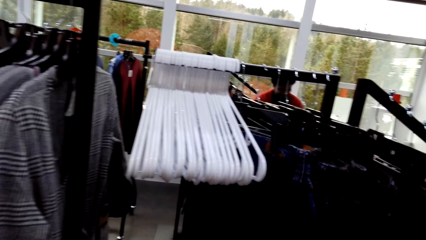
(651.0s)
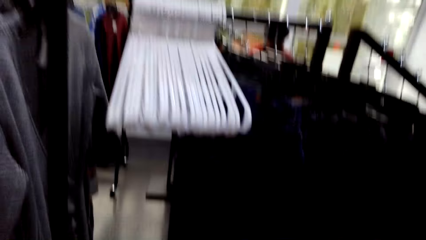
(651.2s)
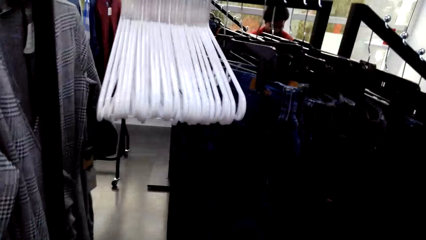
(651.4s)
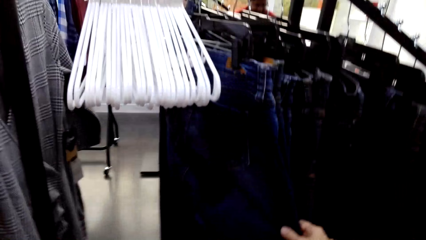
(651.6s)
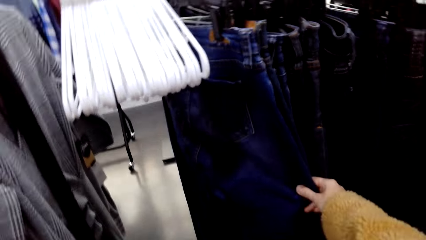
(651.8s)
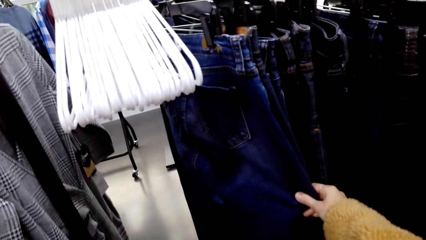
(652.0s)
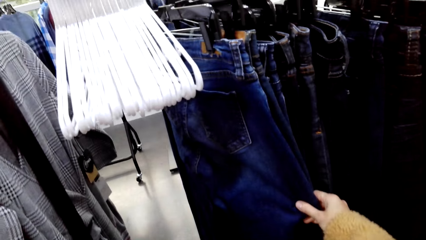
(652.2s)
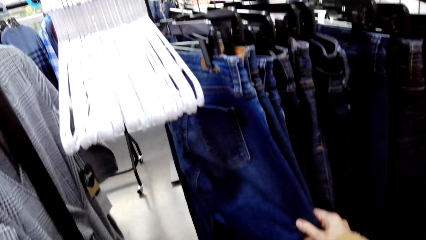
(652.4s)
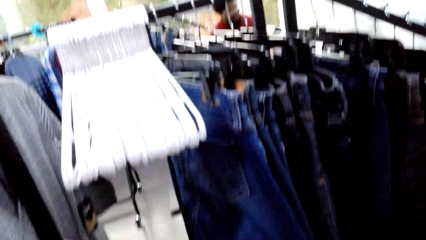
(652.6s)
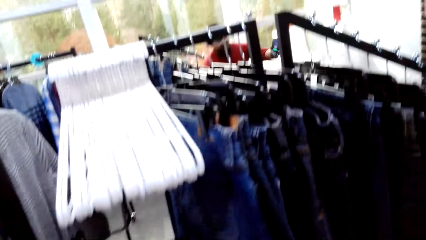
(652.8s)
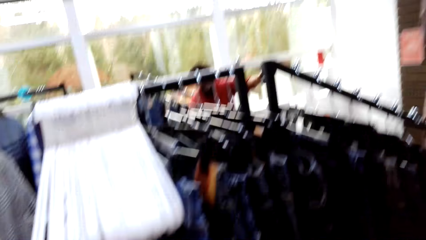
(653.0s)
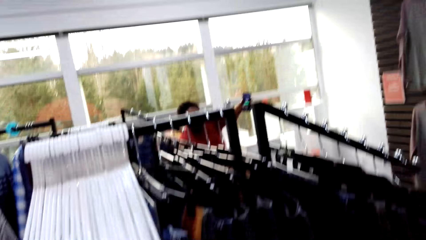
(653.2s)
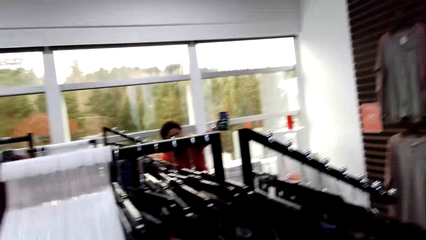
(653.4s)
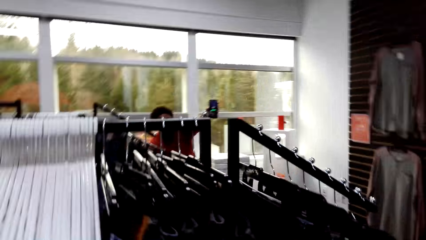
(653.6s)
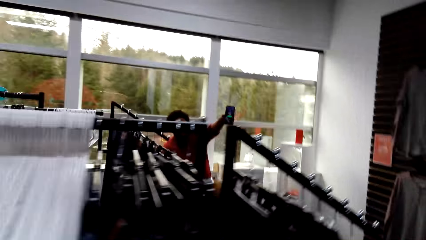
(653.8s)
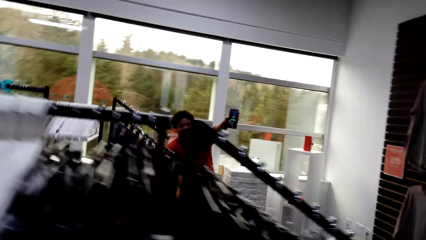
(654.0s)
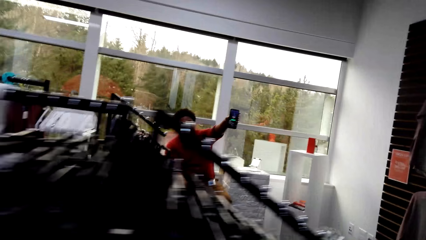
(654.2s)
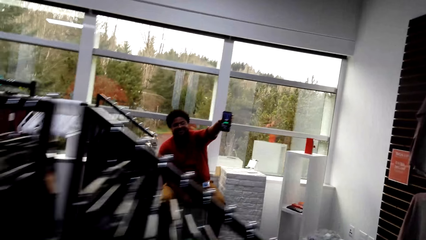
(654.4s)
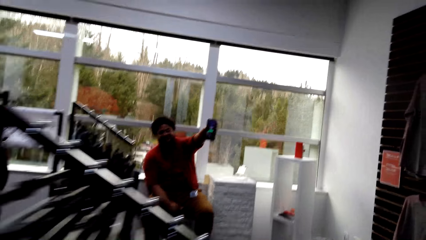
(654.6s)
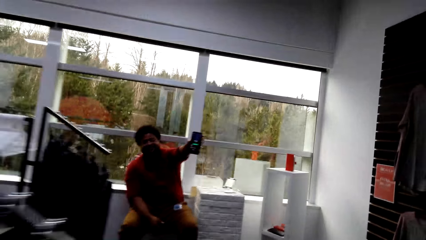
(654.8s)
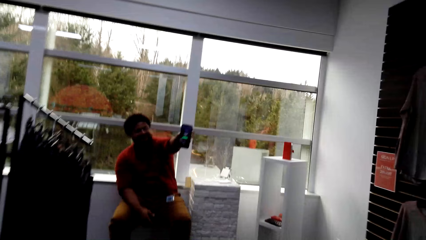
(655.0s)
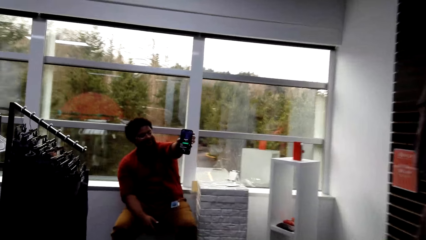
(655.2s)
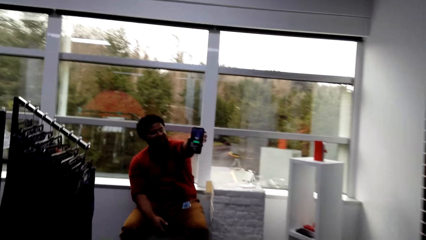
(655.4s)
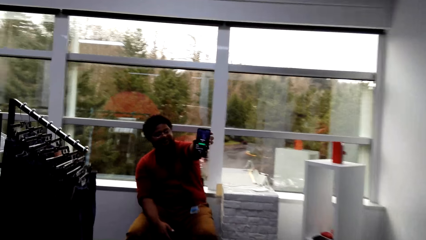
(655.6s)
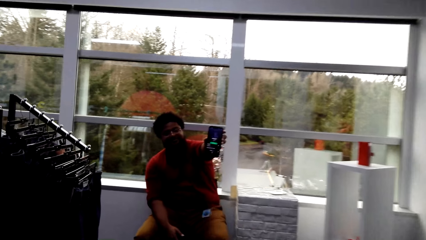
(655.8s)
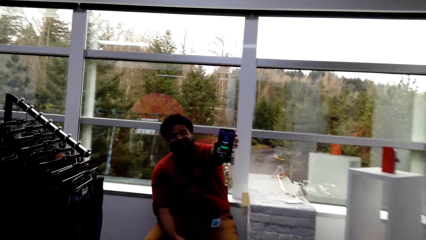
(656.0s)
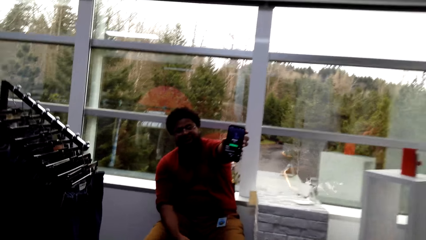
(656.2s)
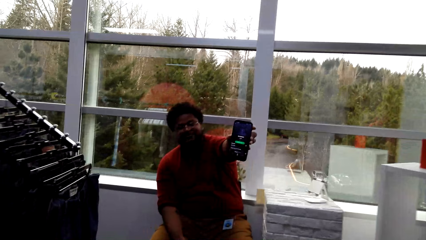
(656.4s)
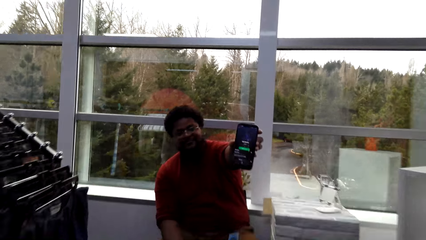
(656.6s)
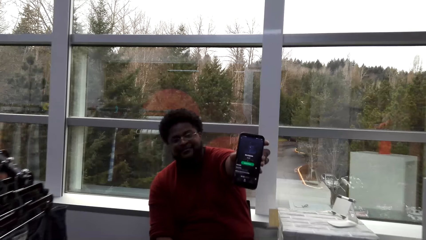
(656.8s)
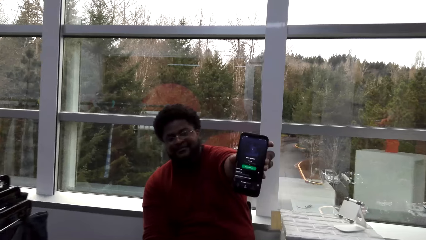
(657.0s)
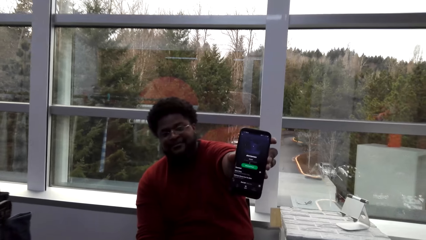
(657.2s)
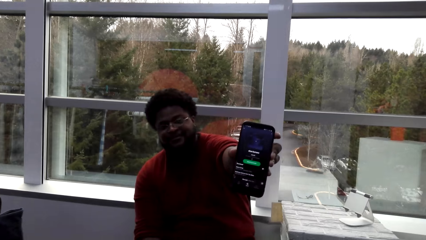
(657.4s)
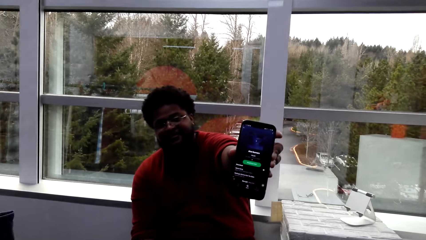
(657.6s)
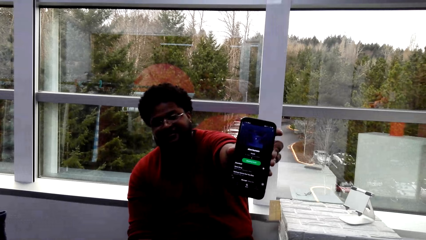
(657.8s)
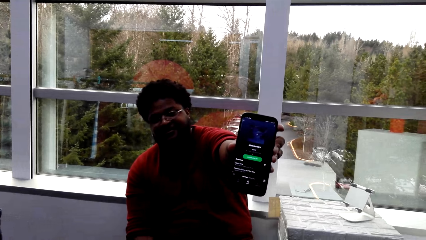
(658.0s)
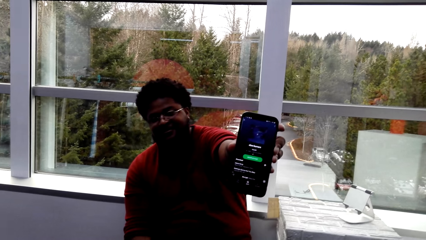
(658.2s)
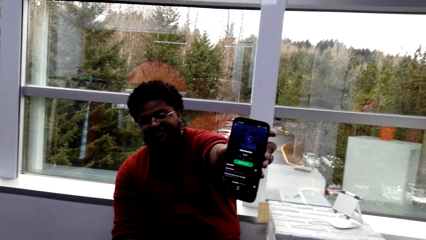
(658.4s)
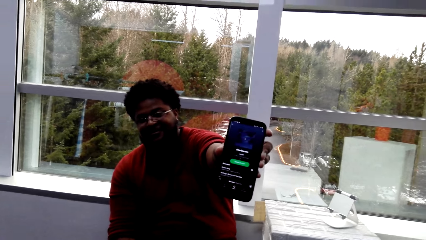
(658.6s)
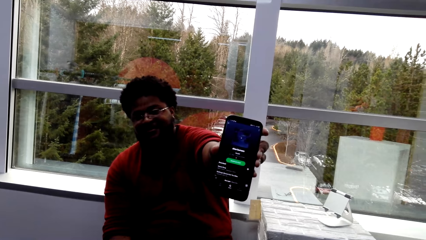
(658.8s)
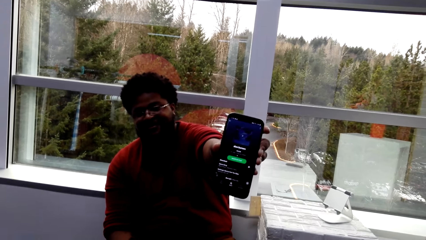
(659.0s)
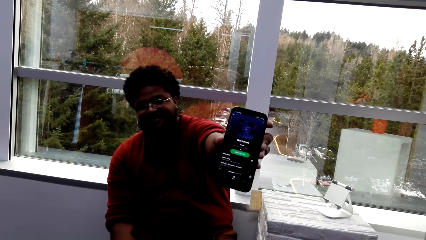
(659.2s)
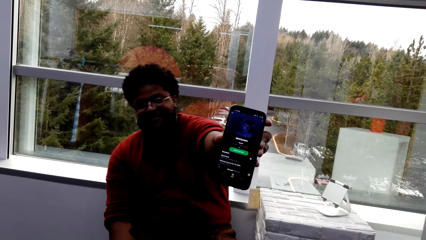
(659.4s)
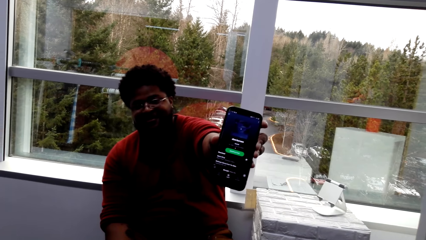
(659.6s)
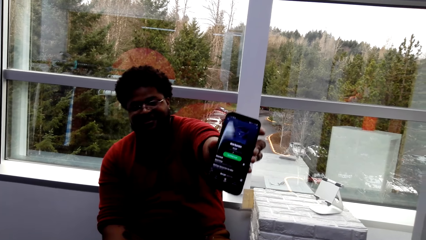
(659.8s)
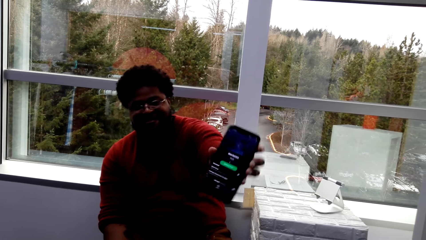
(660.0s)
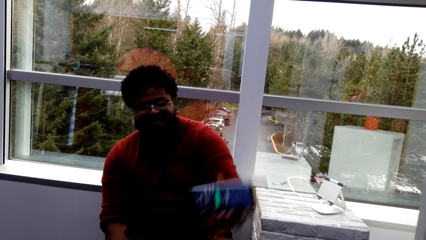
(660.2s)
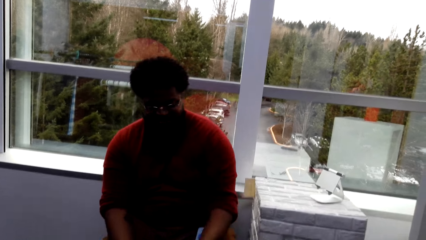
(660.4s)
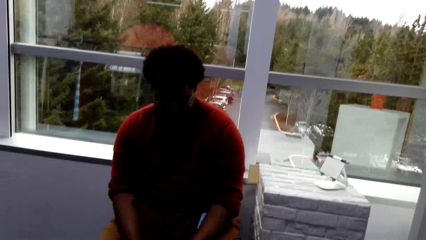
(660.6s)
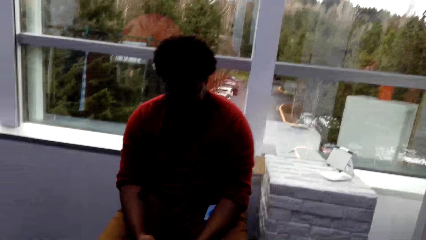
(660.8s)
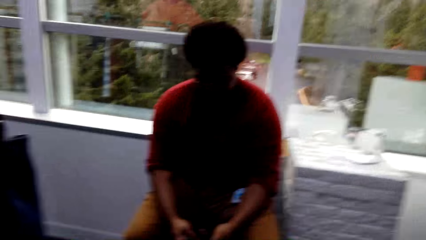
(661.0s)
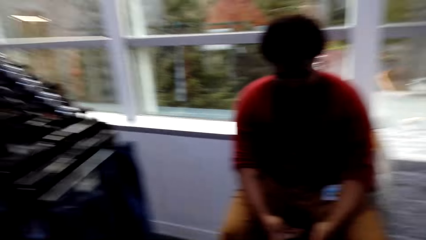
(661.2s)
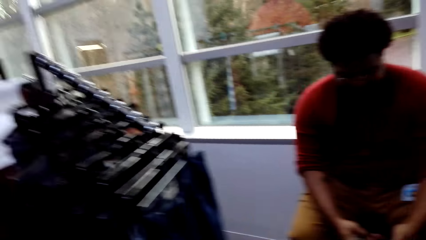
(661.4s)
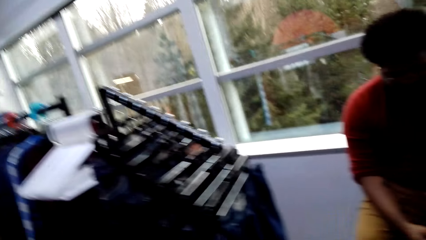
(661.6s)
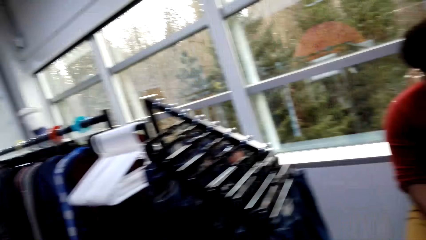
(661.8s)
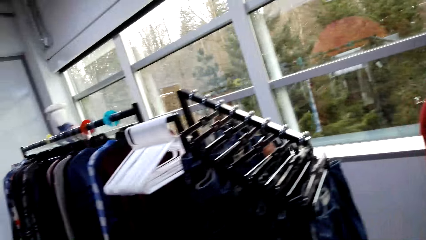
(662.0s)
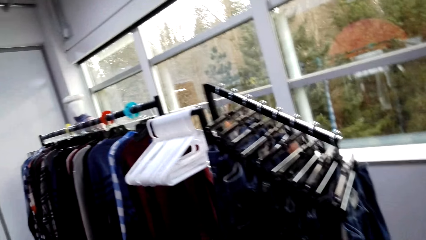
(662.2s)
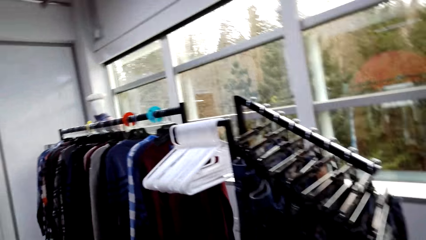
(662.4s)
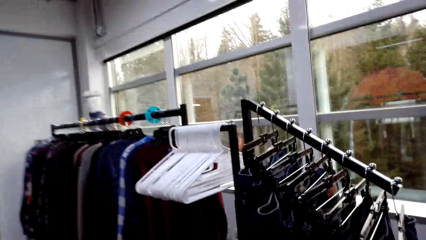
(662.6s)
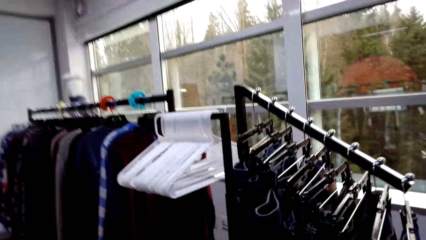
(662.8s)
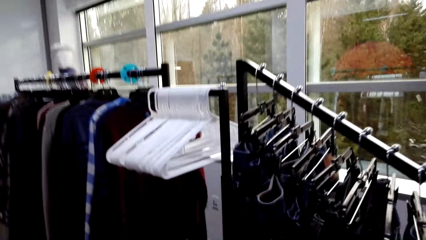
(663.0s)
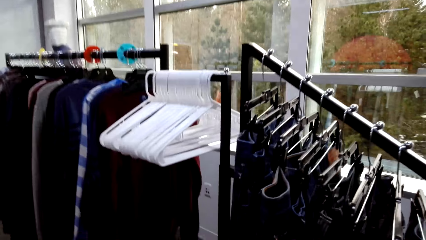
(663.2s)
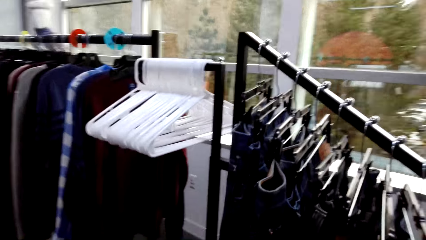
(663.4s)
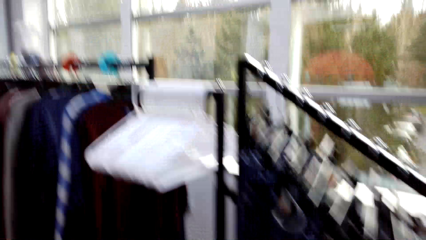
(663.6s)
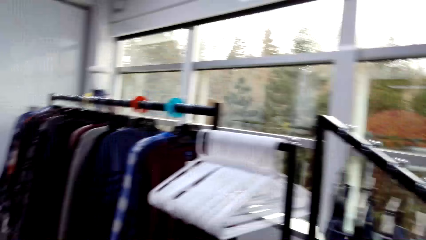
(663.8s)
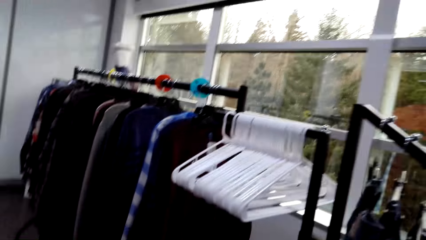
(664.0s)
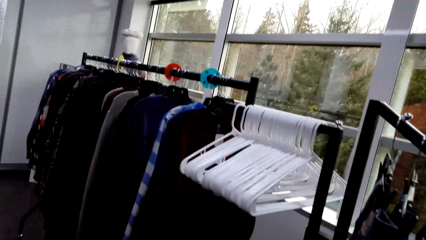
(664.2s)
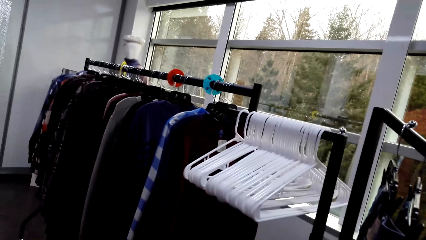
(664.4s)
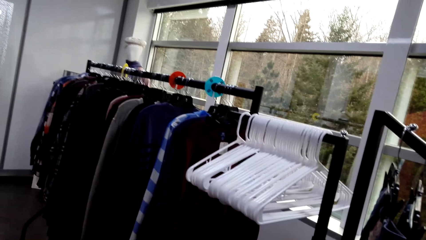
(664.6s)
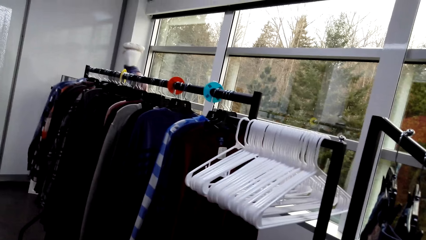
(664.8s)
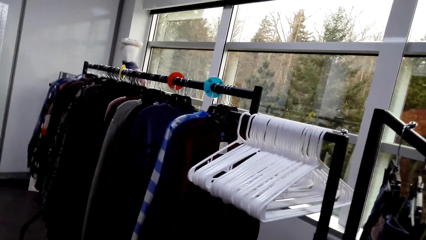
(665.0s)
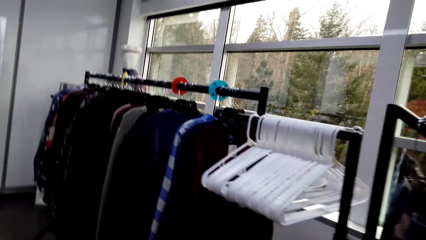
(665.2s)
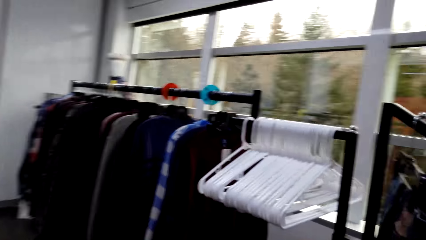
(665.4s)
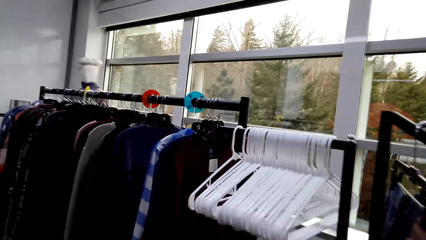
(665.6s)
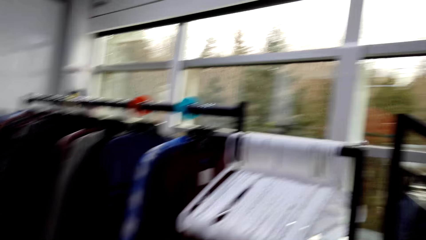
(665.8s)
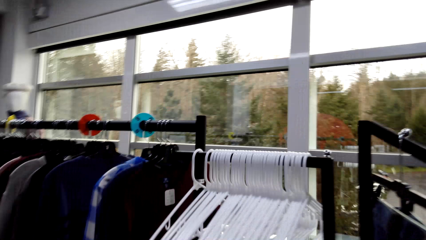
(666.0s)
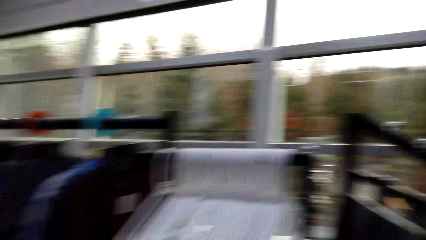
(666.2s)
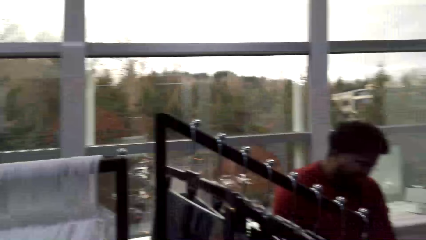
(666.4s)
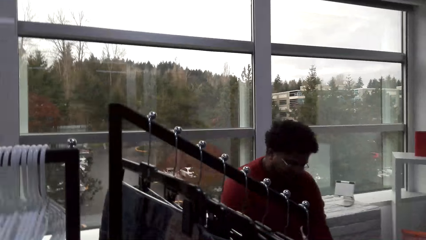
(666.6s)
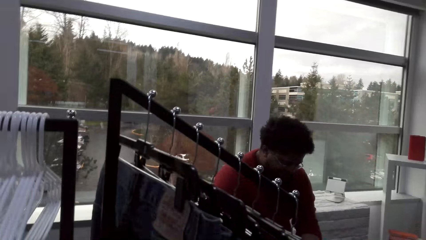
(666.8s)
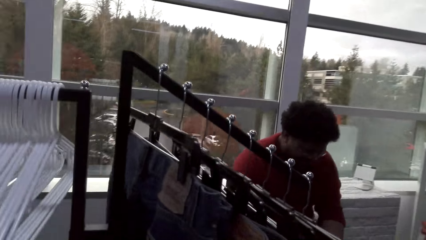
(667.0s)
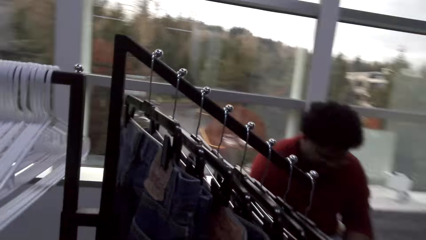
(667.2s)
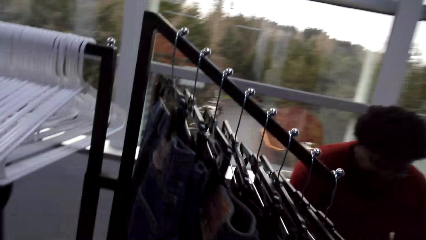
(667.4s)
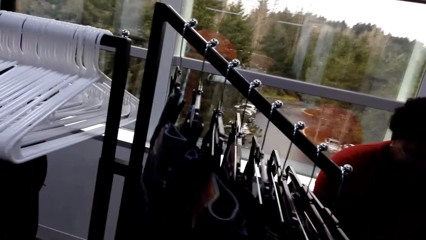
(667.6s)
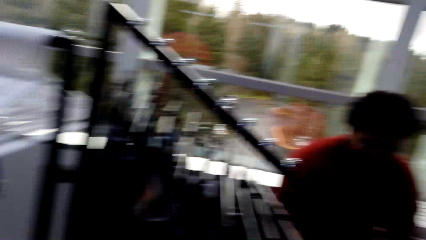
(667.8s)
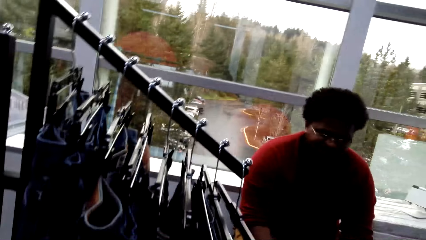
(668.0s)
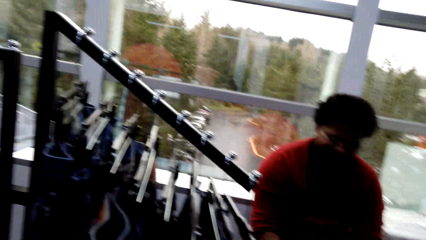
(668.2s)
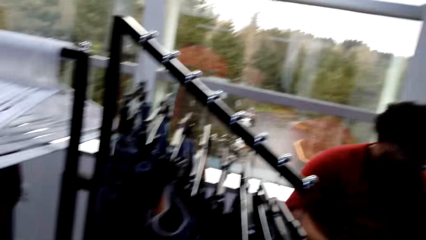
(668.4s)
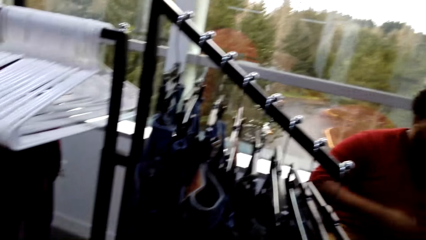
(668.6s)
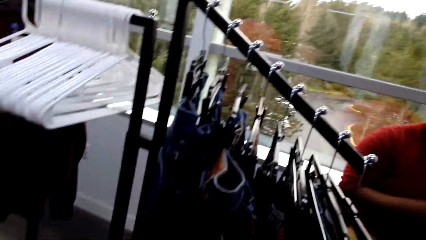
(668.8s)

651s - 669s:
The camera wearer holds the trouser. They walk beside the trousers. A man holds up the phone. The camera wearer walks towards the man. The man shows the camera wearer the phone. The camera wearer looks at the phone. The man puts down his hand. The camera wearer converses with the man. They walk away from the man. They look around. They look at the clothes on the hanger.
